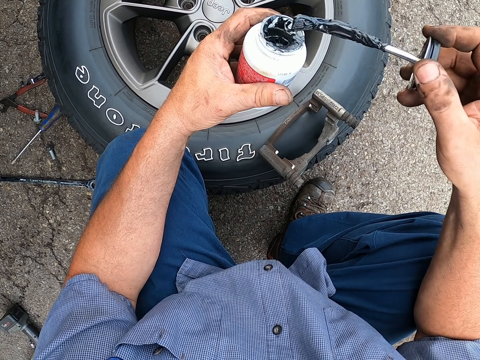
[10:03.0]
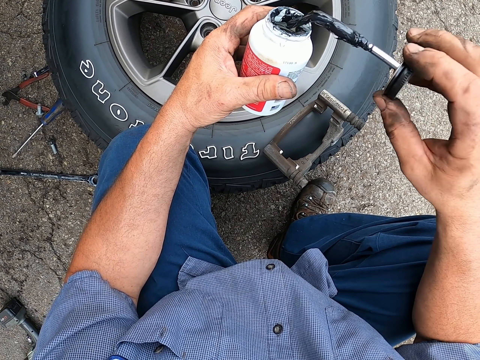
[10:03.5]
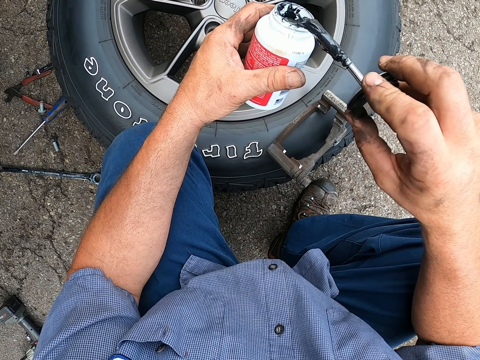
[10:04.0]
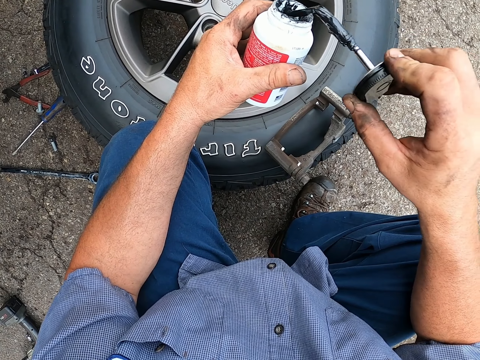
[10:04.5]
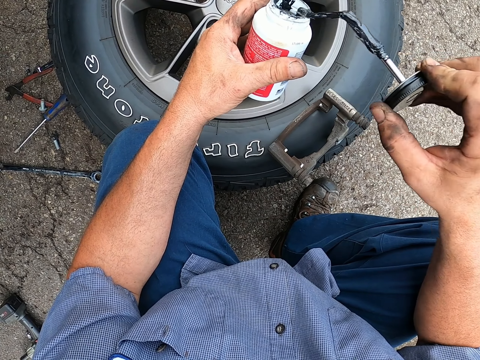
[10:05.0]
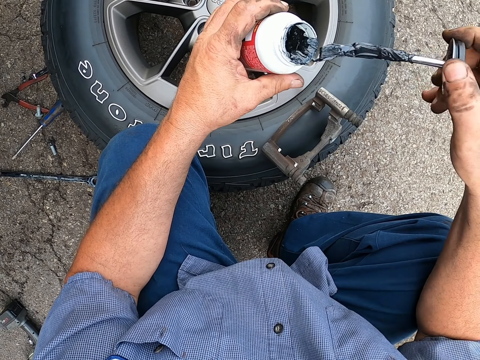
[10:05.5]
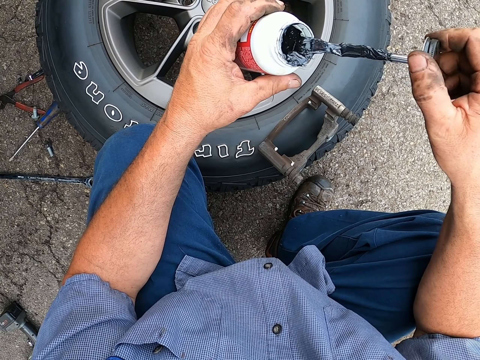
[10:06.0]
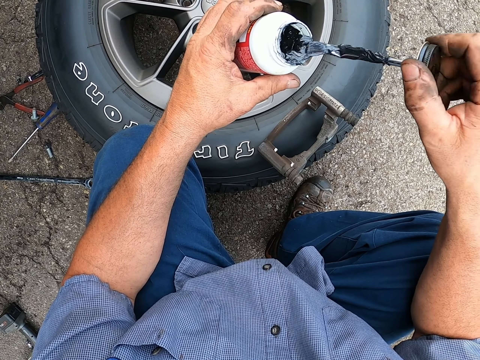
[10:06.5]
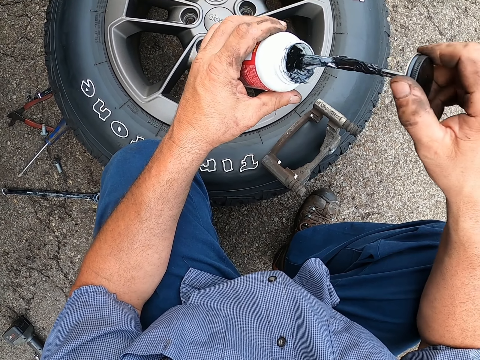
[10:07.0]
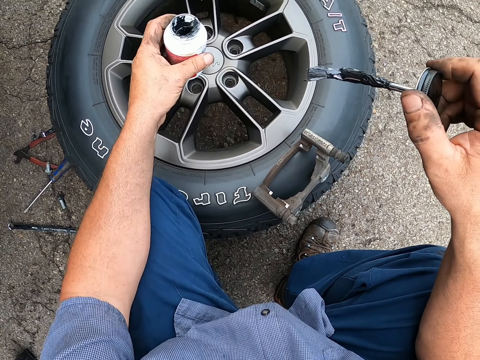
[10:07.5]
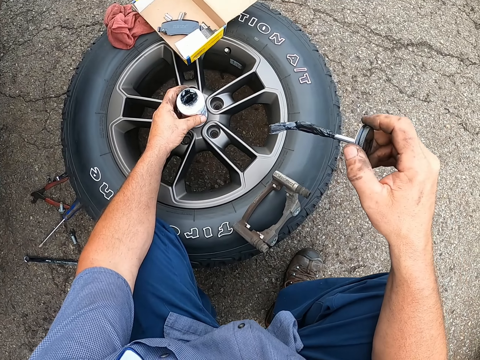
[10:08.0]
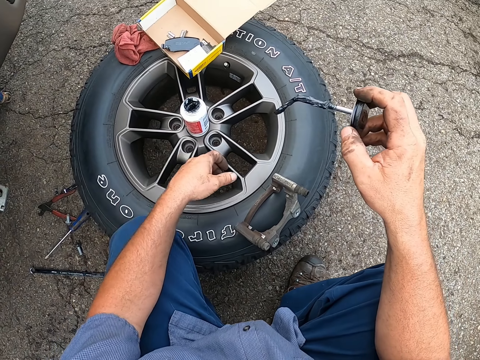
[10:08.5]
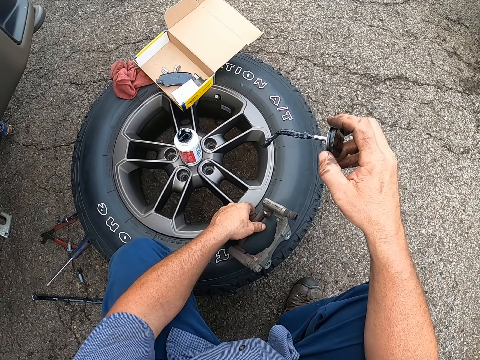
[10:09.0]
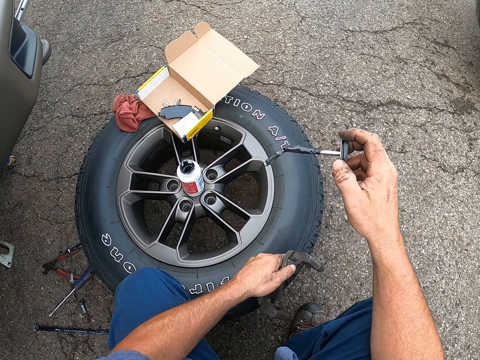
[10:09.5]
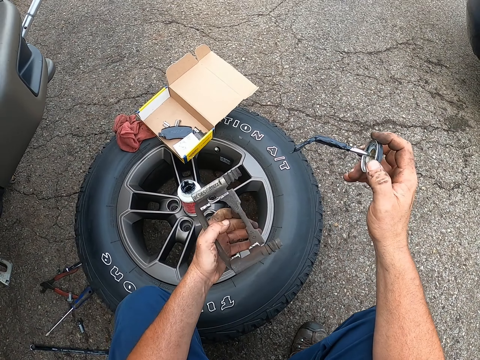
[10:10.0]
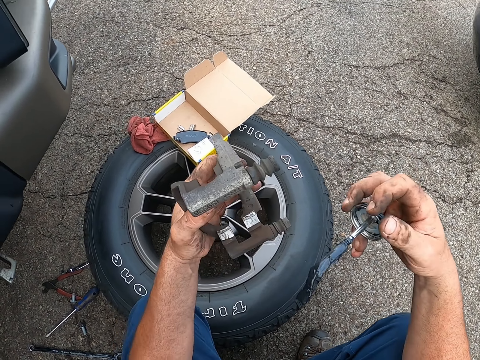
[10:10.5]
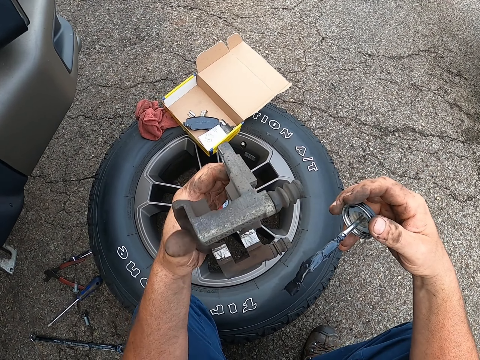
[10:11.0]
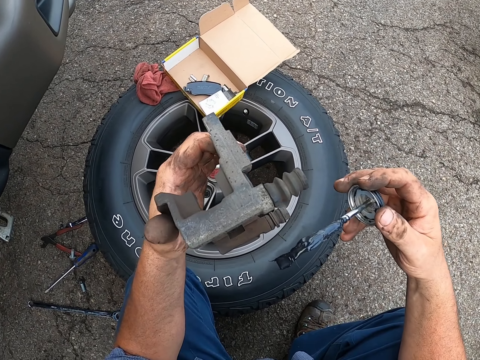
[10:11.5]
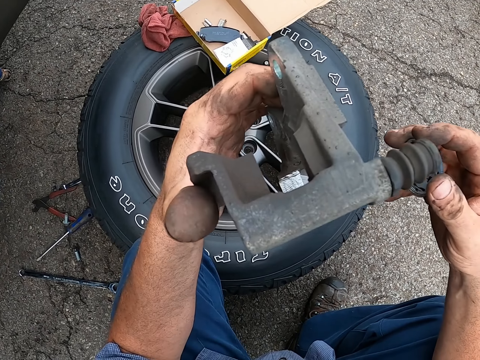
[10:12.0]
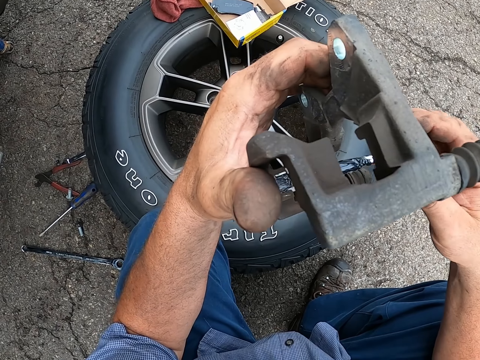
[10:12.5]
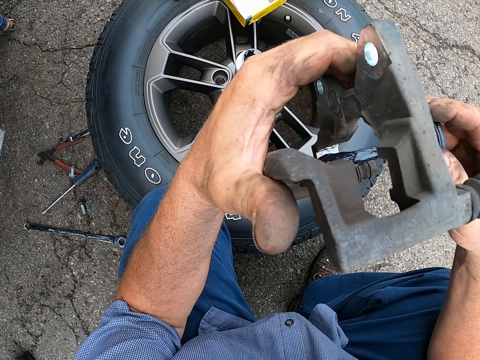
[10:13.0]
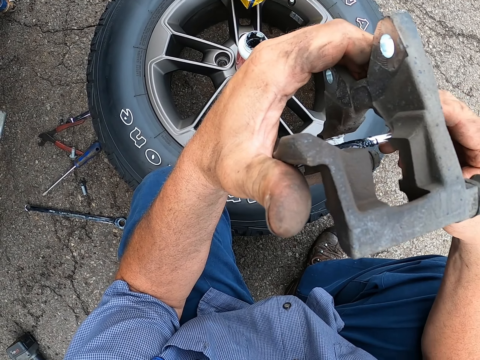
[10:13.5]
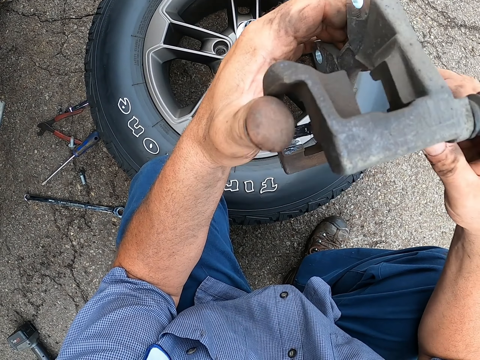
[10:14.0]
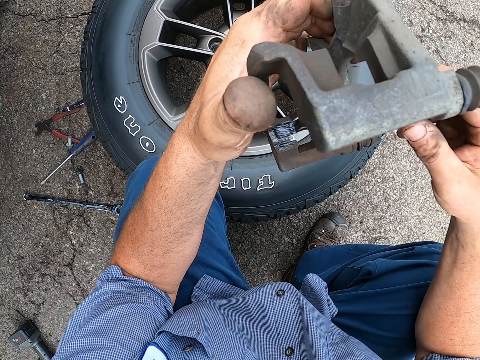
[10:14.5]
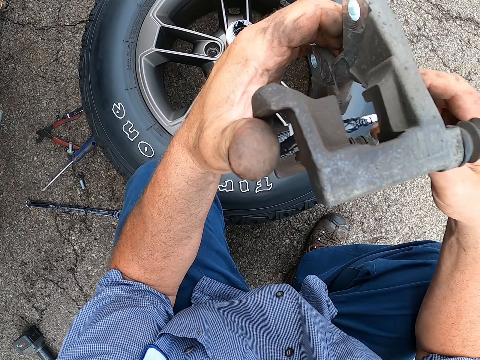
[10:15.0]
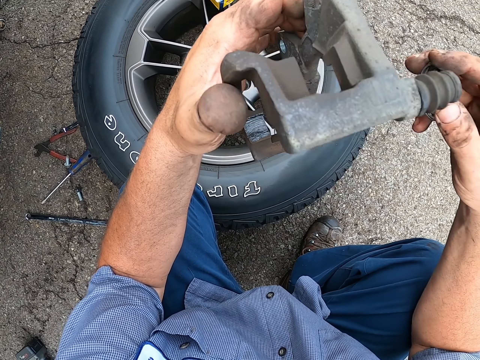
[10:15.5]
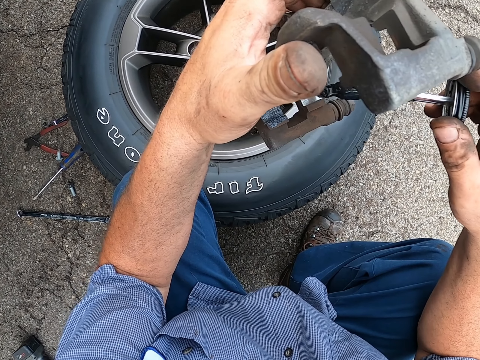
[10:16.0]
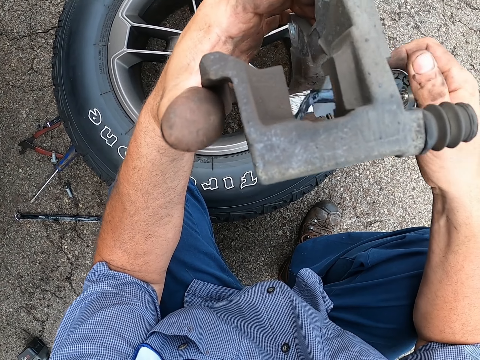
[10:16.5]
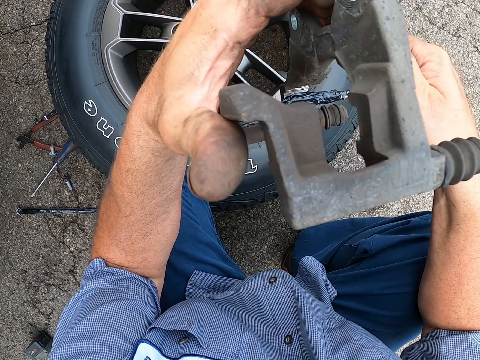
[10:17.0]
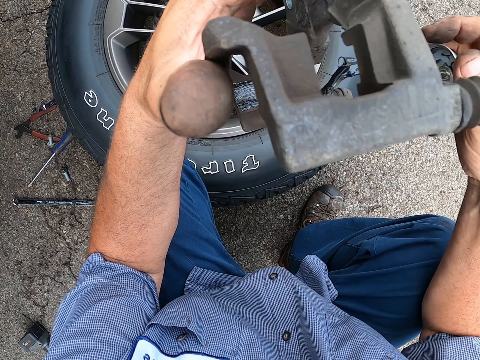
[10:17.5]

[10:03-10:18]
The camera wearer places the lubricant bottle on the tire. They pick up the wheel caliper. They apply the lubricant on the brake caliper.

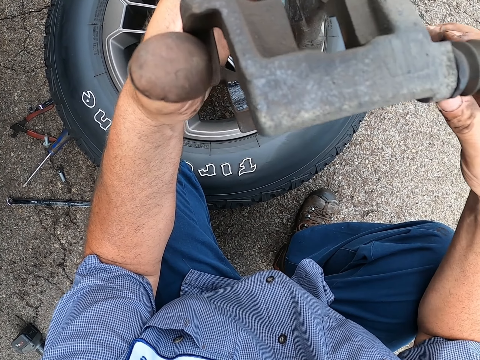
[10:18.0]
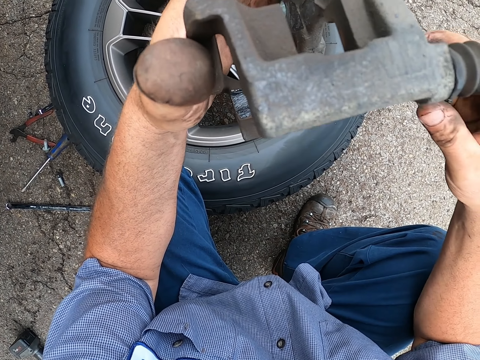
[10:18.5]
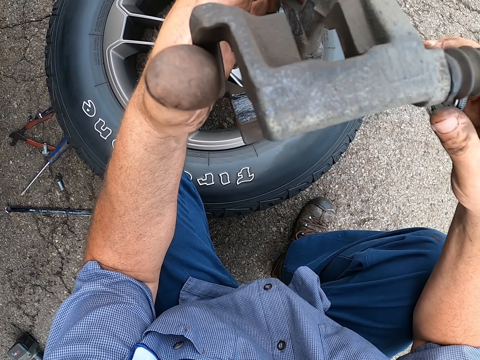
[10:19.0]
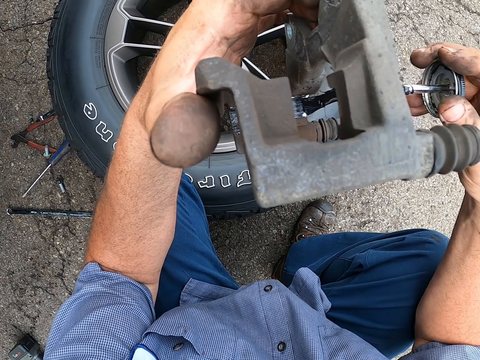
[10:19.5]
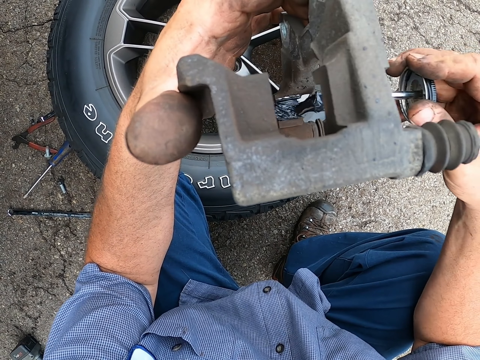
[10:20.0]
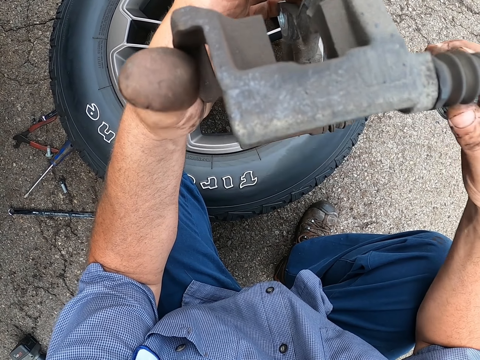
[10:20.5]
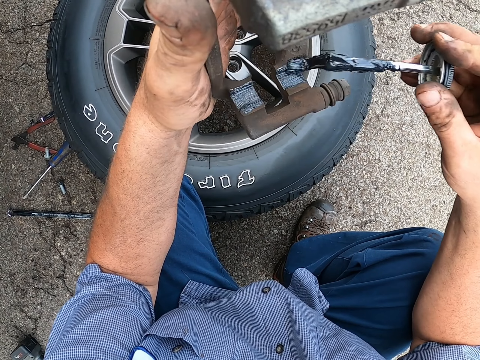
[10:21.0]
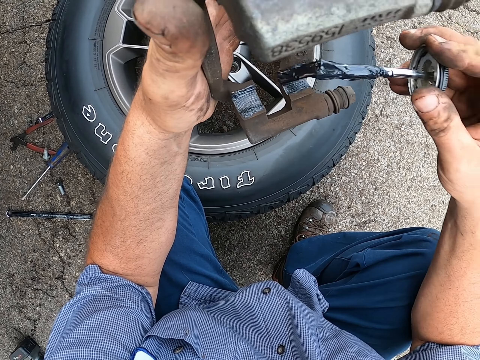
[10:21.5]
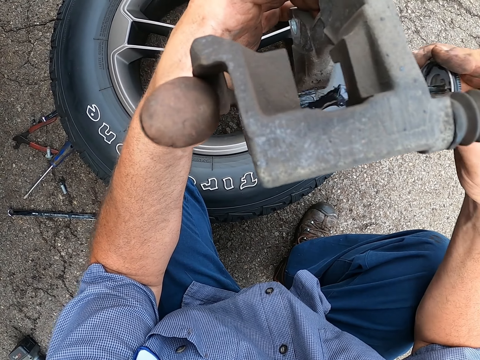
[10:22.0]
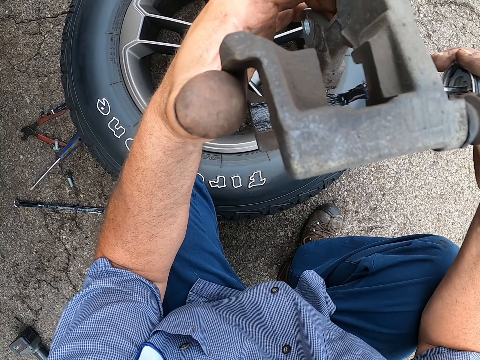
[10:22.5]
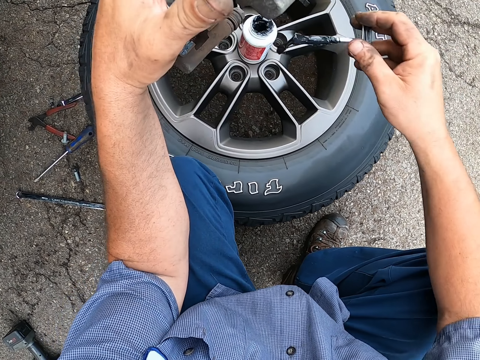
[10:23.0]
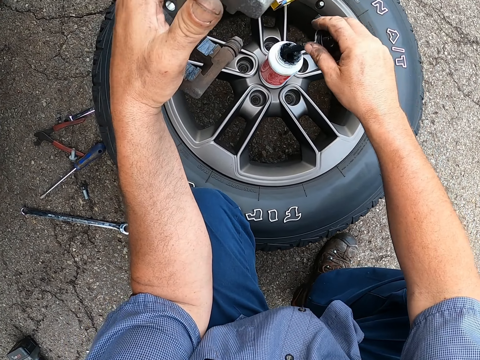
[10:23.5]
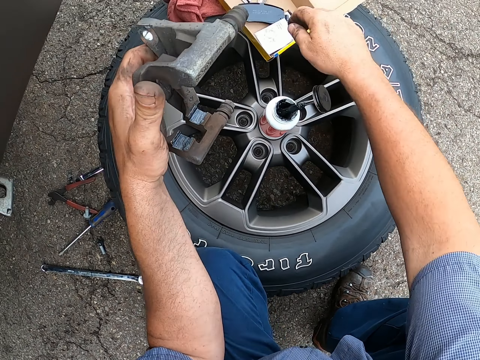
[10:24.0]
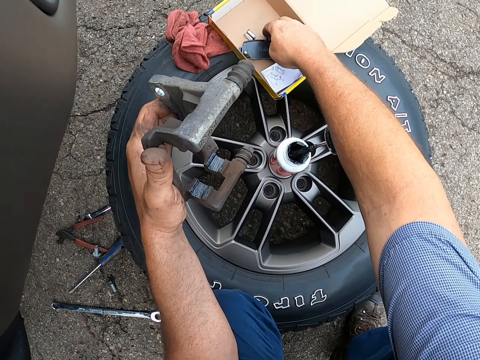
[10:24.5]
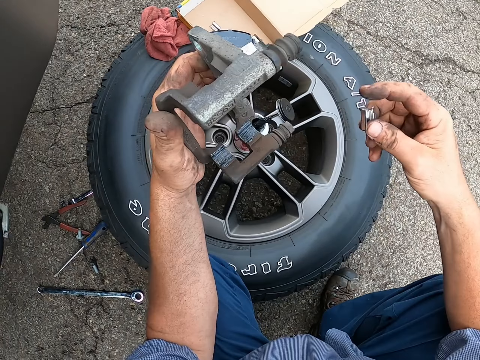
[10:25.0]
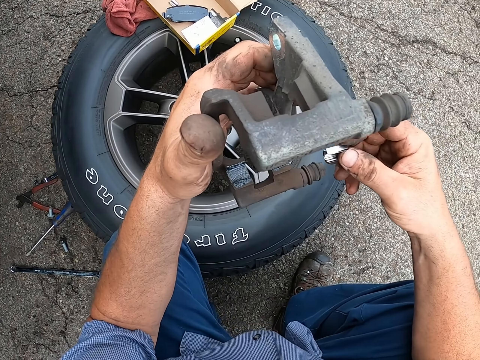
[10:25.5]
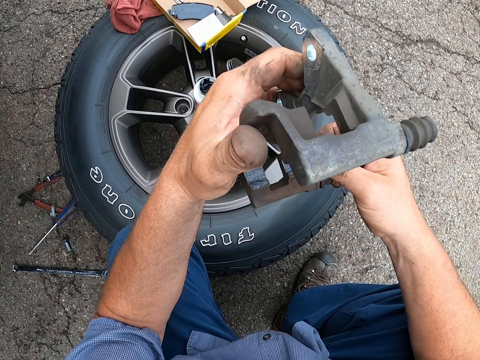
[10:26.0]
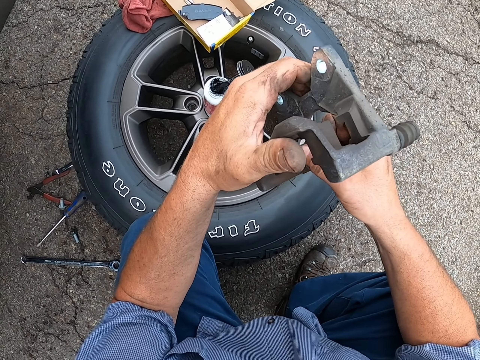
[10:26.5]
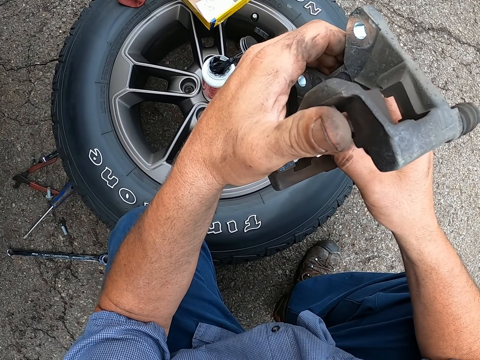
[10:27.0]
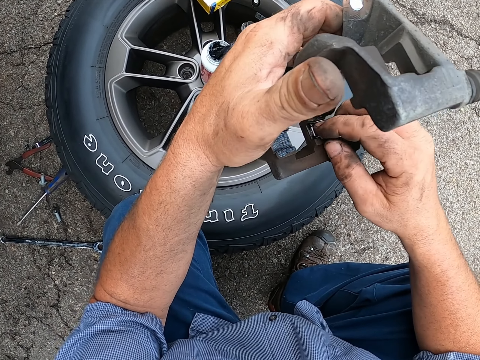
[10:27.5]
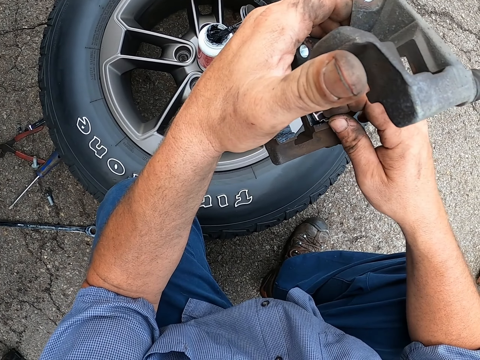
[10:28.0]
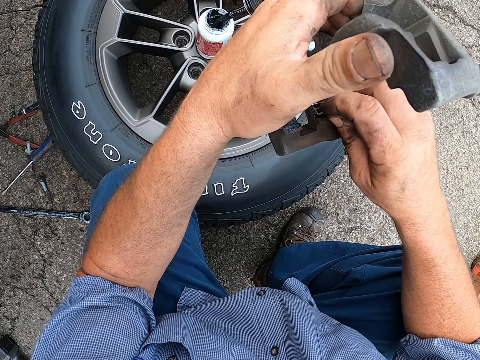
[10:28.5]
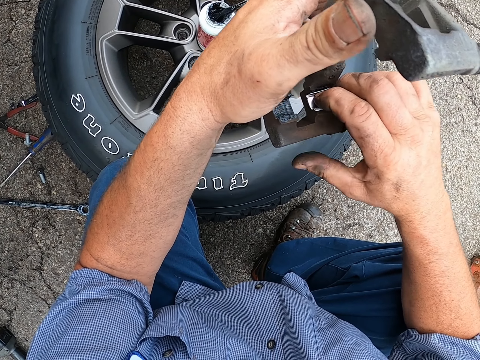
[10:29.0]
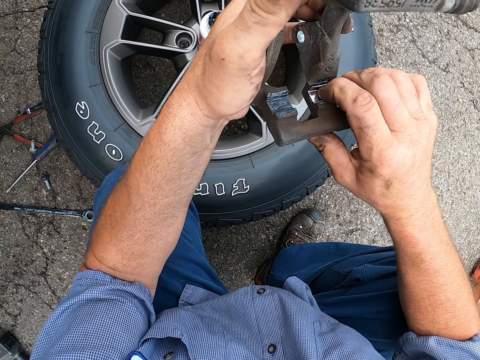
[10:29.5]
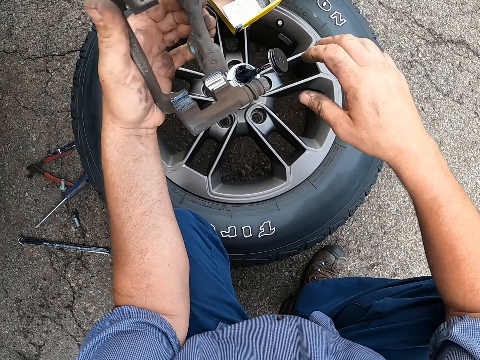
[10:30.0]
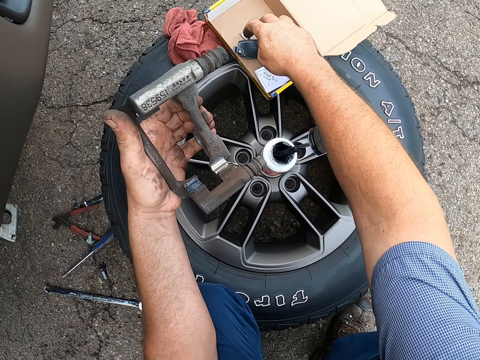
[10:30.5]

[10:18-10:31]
The camera wearer dips the paint brush in the paint. They pick a tool and place the tool inside the wheel caliper.
